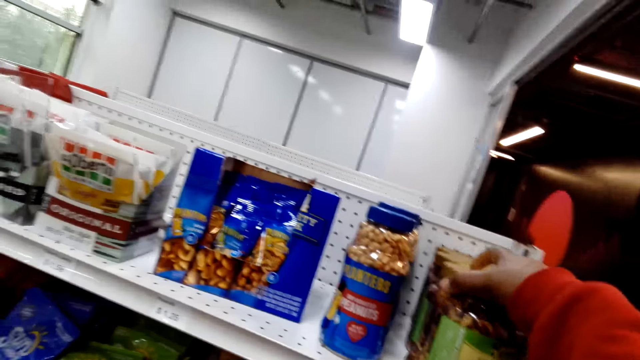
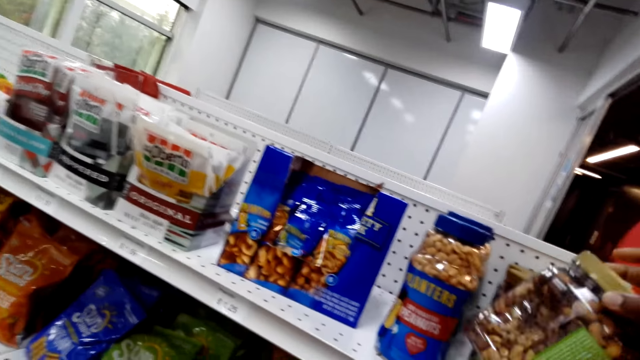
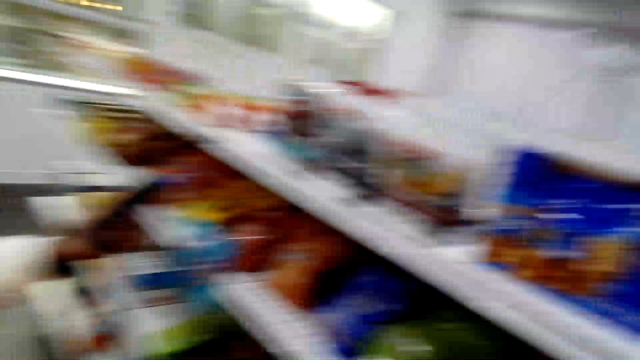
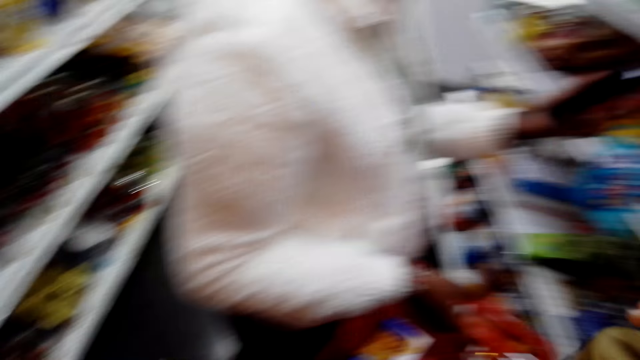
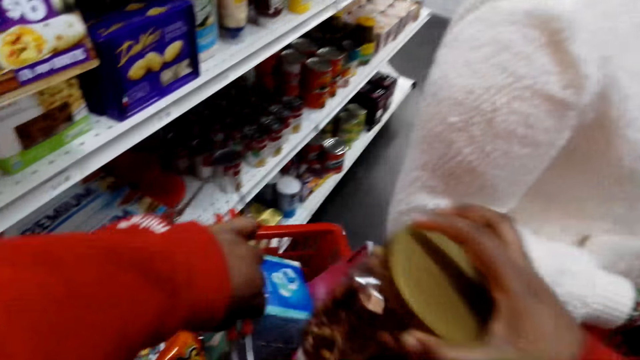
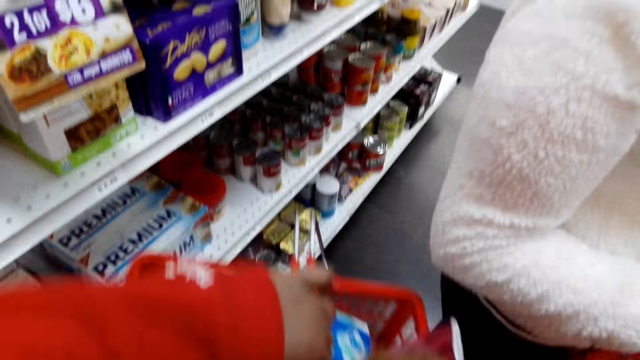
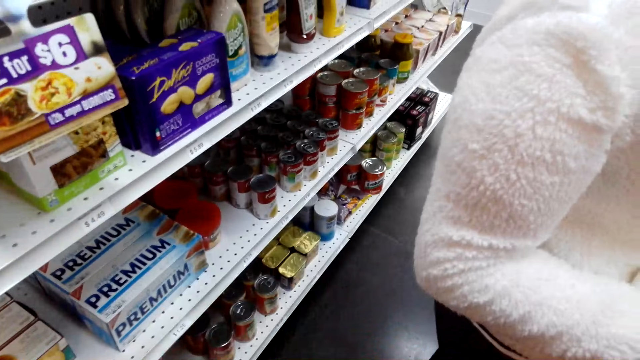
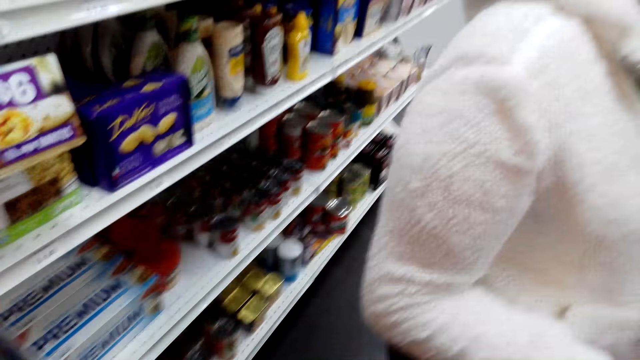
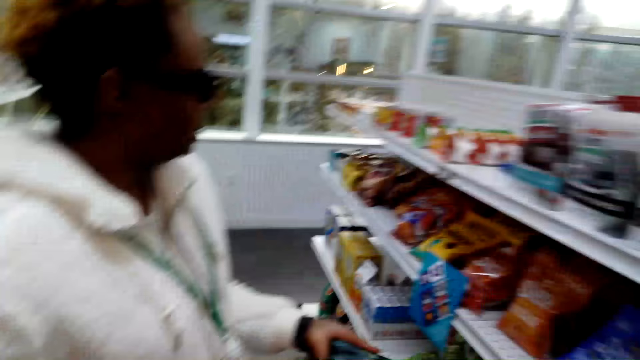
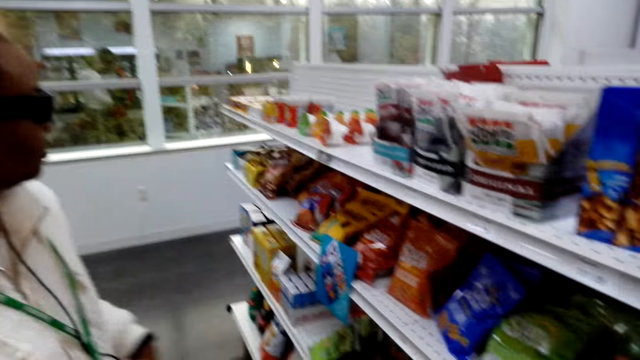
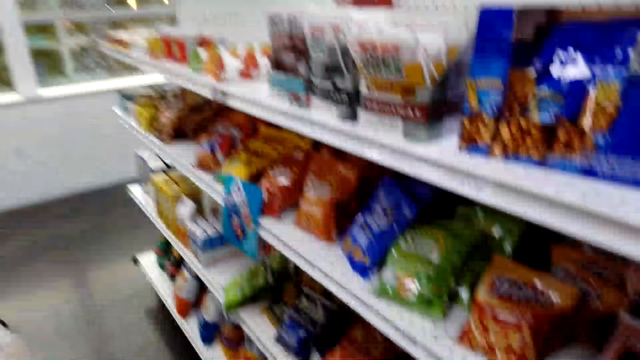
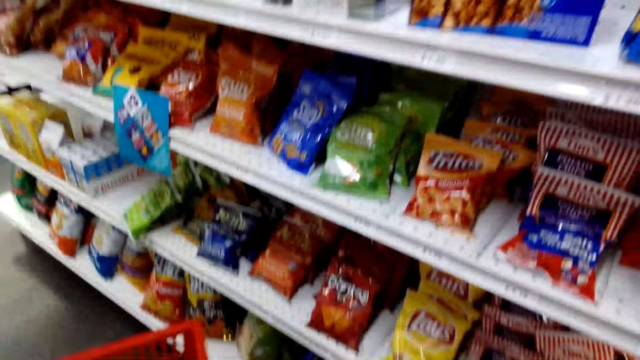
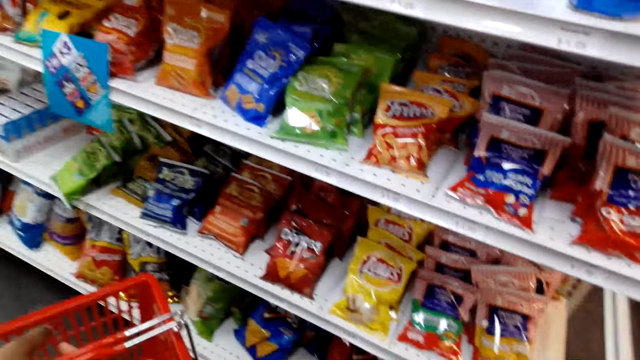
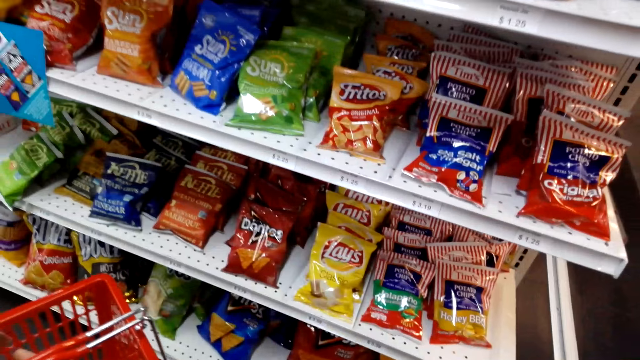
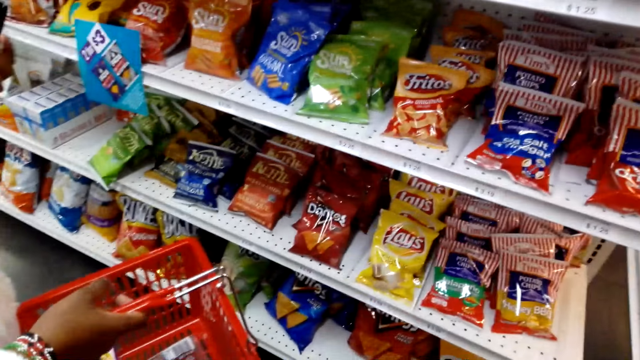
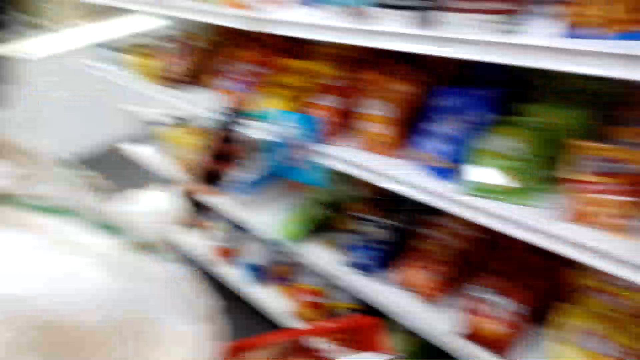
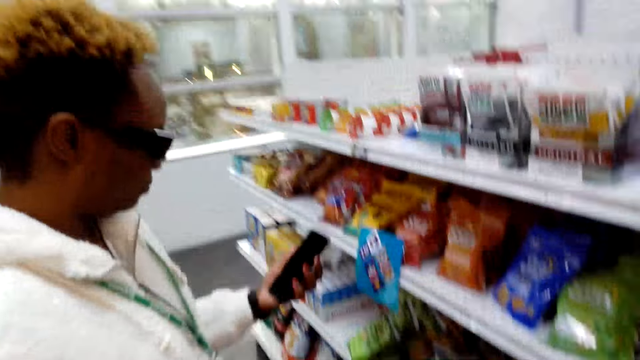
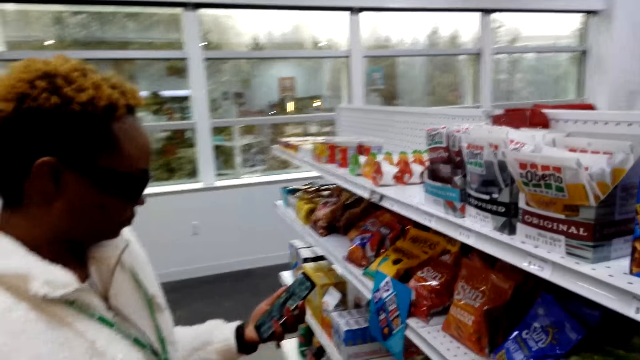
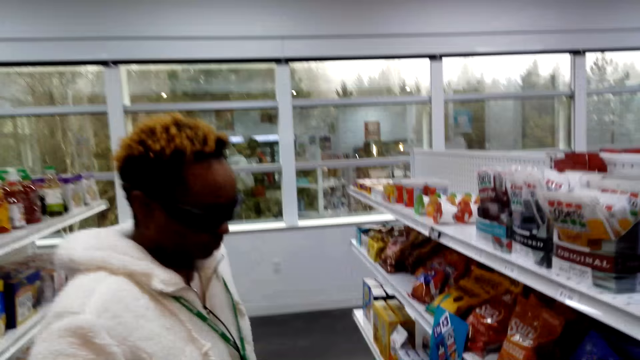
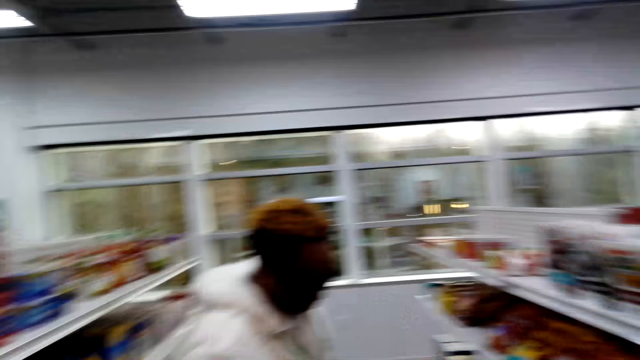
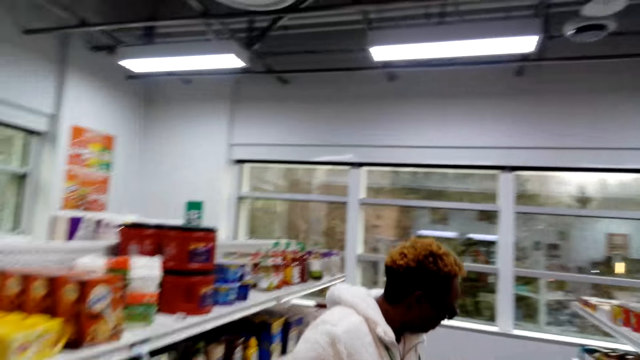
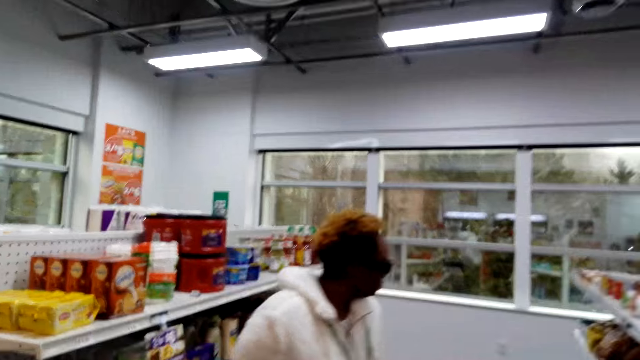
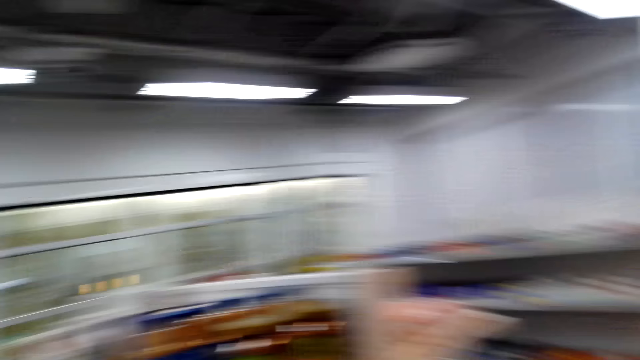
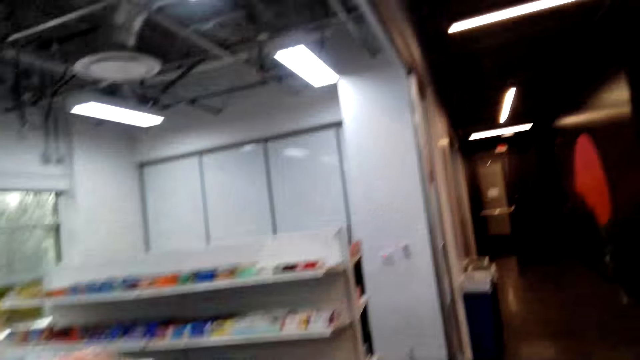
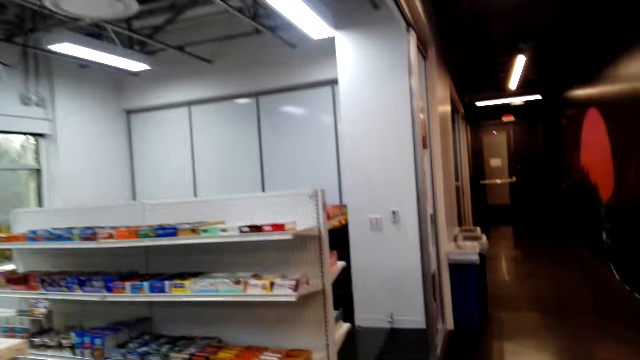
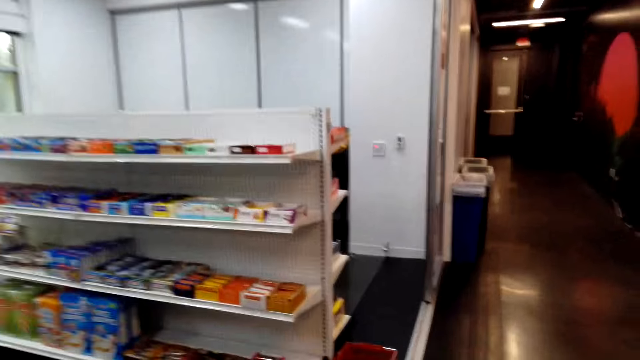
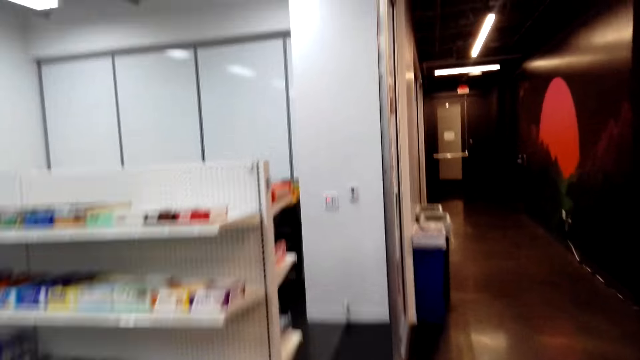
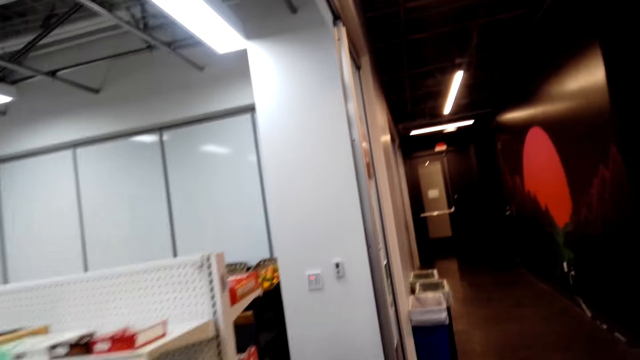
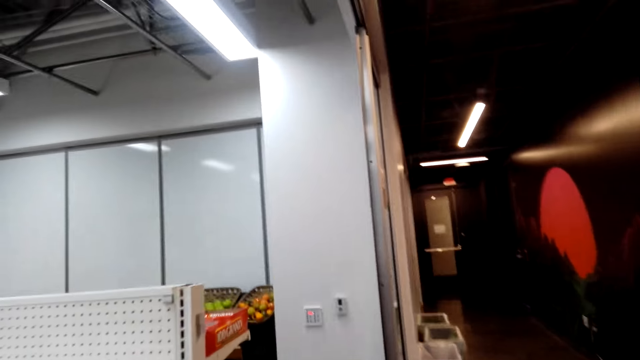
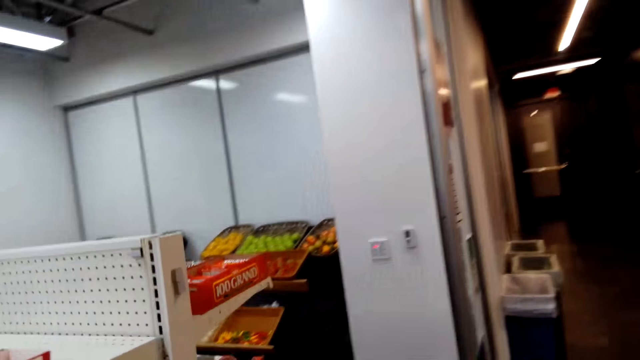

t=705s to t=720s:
The camera wearer picks the cashew nuts. They look around. They put the cashew nuts in the basket. They look around. A person looks at her phone. The person uses the phone. The camera wearer looks around. They walk around the store.

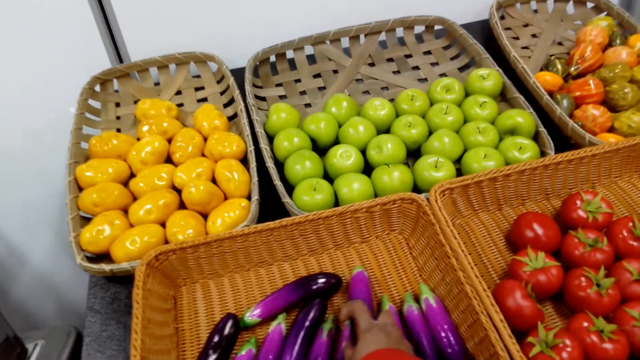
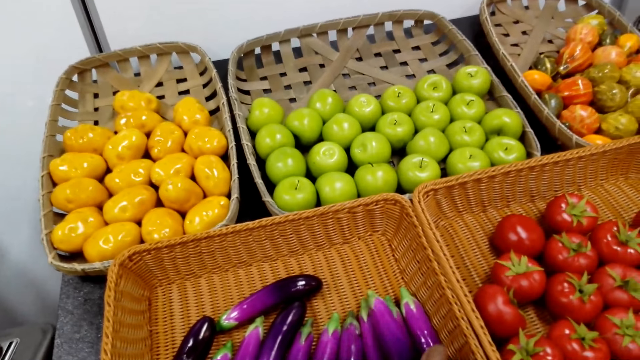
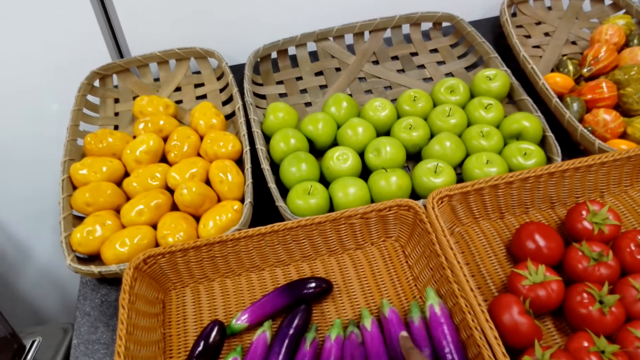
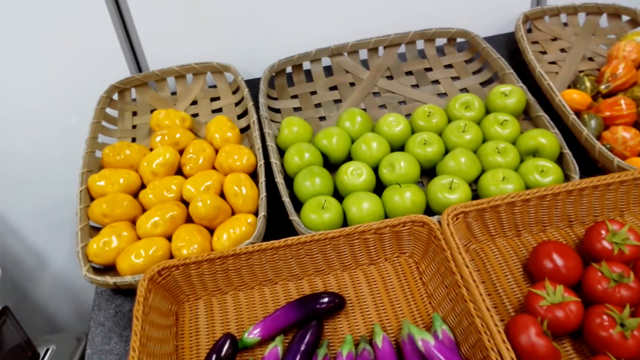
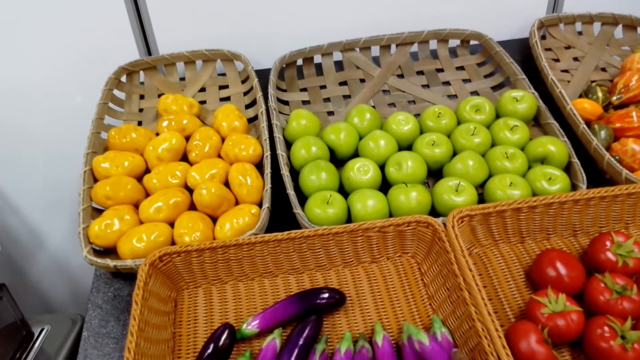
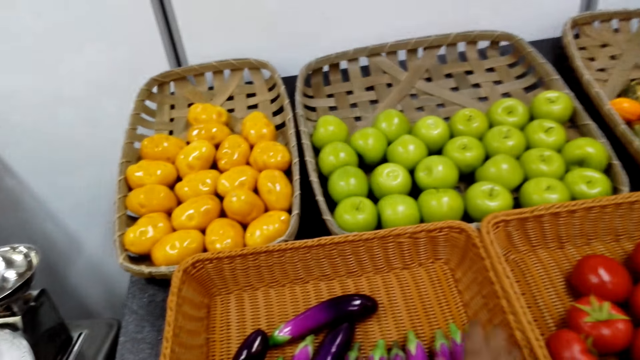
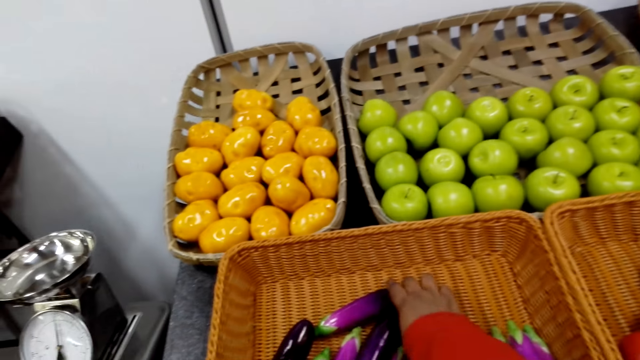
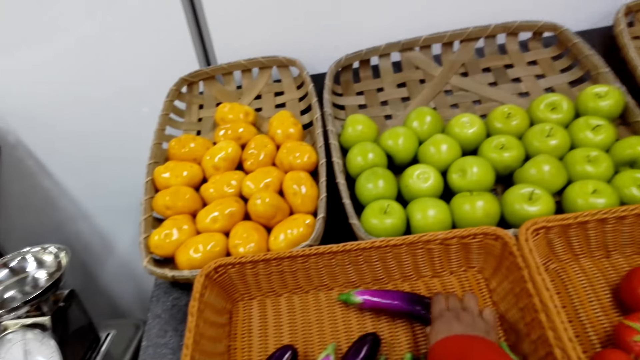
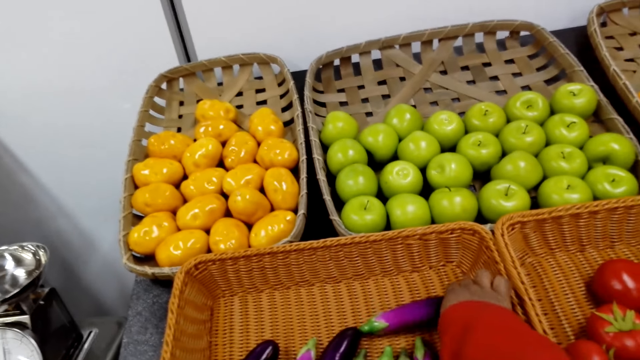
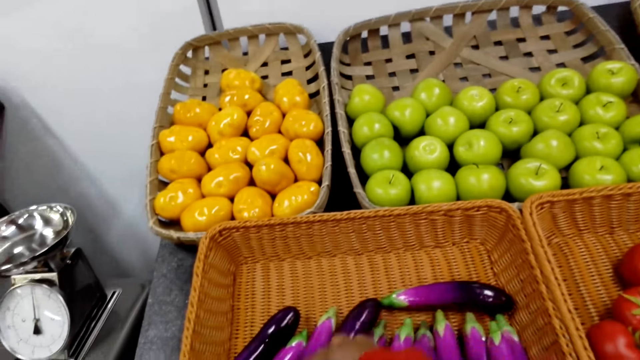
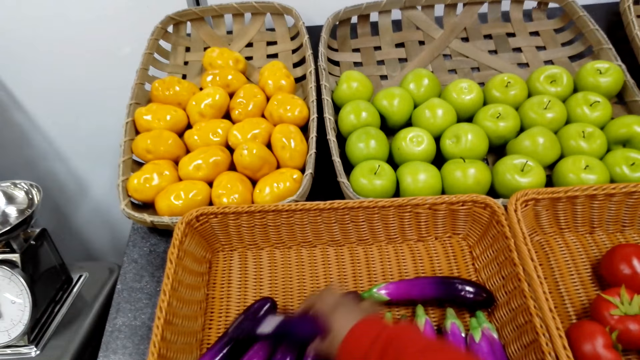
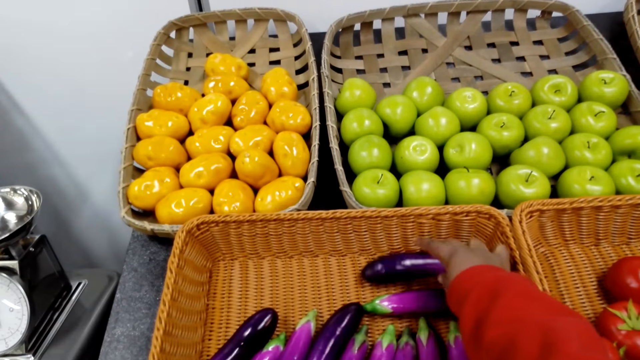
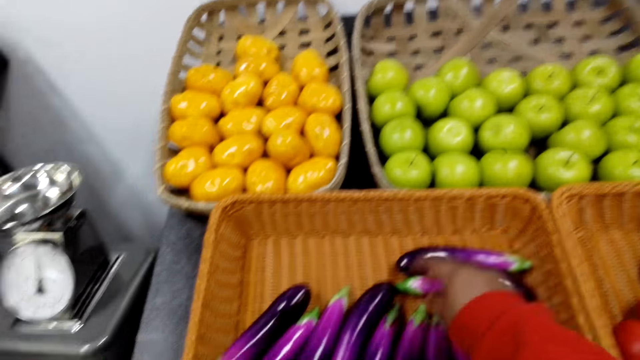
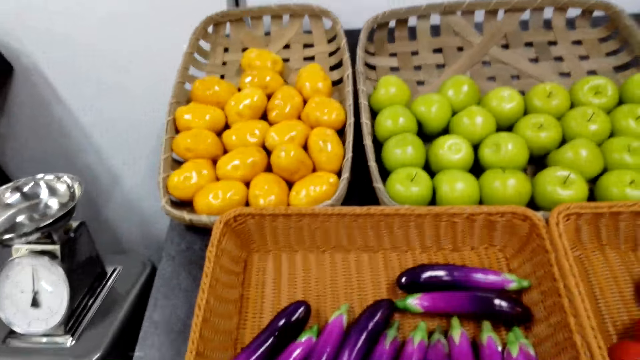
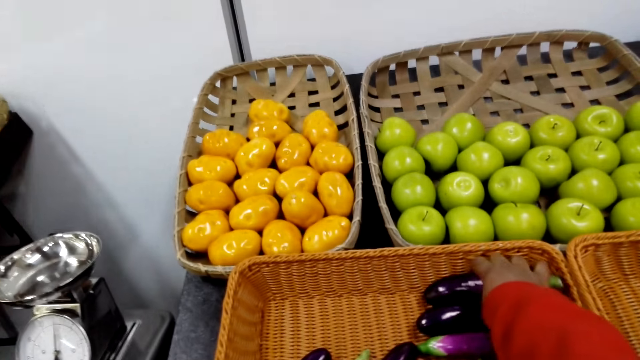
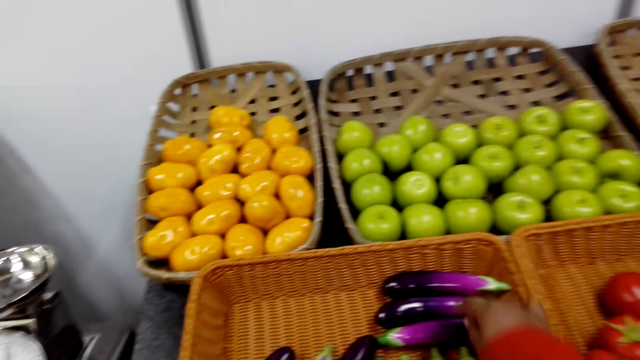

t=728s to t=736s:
The camera wearer touches the gadgets. They pick an eggplant. They move the eggplant aside.
